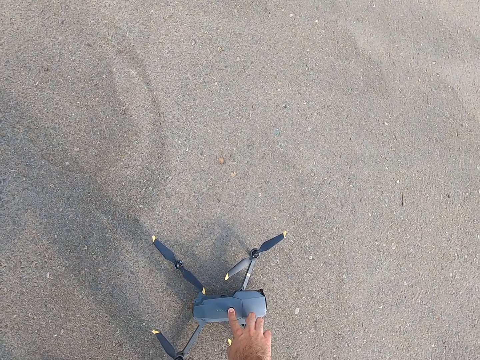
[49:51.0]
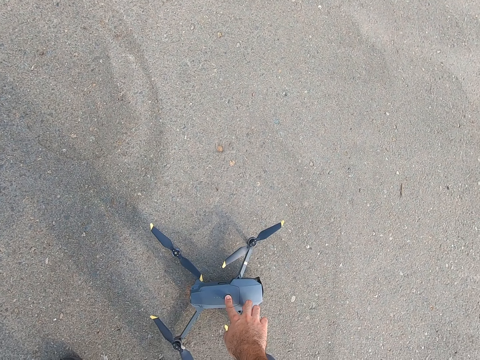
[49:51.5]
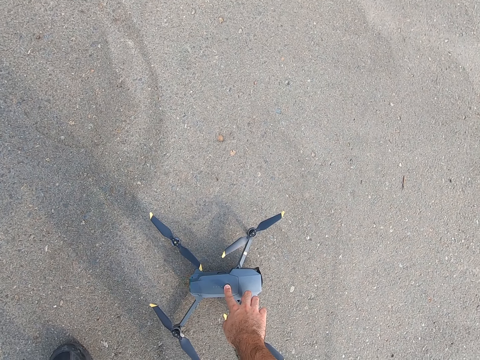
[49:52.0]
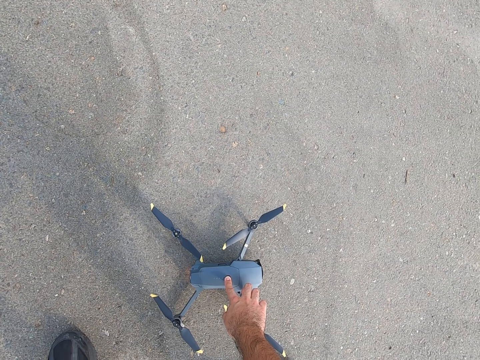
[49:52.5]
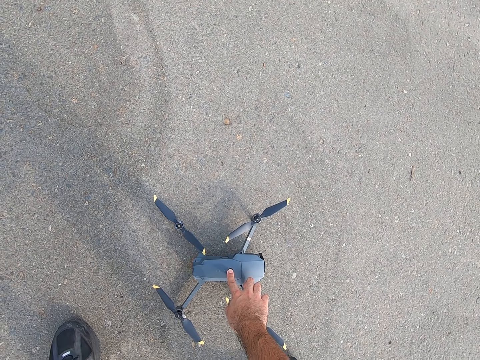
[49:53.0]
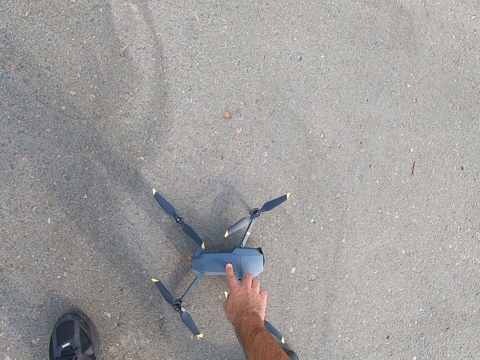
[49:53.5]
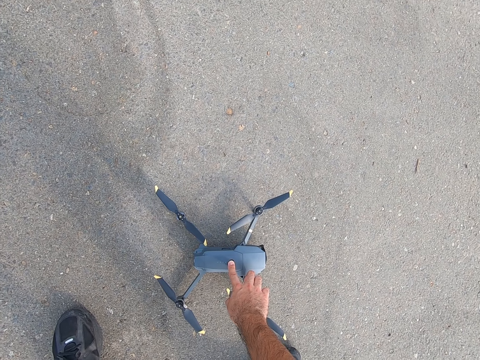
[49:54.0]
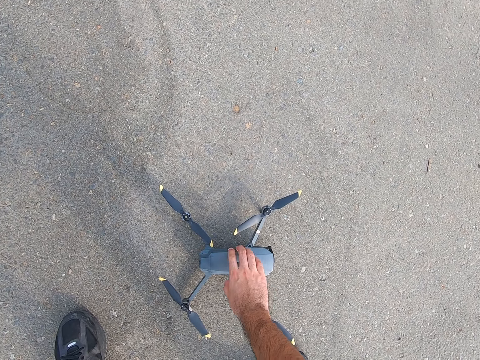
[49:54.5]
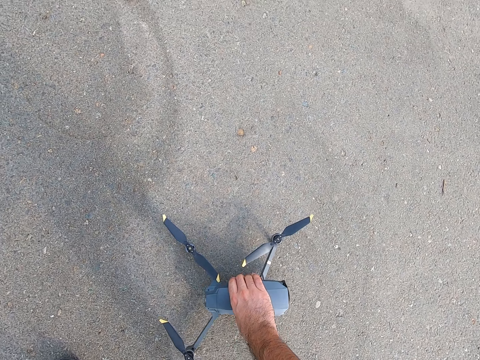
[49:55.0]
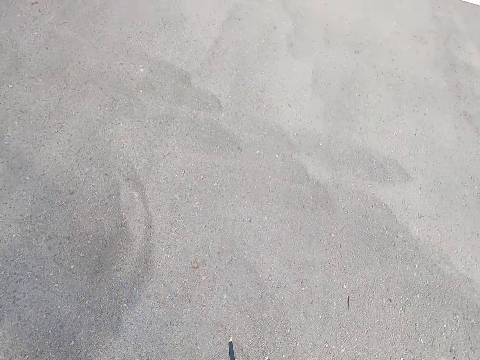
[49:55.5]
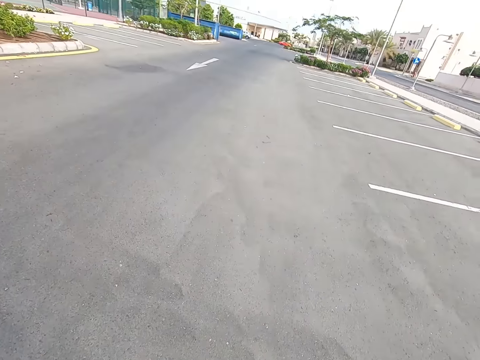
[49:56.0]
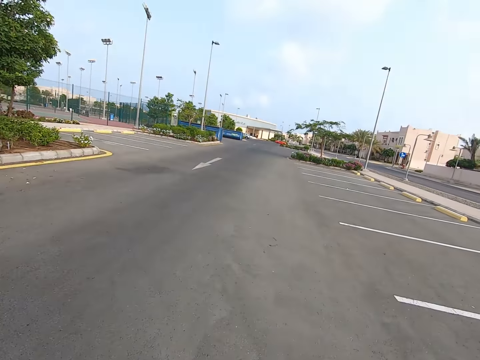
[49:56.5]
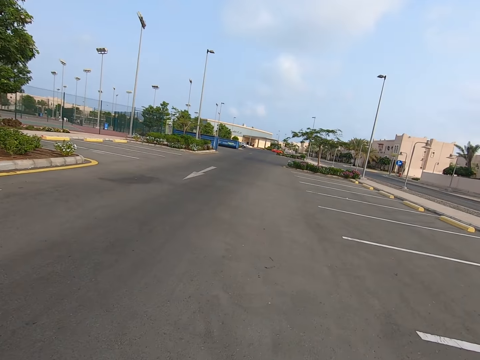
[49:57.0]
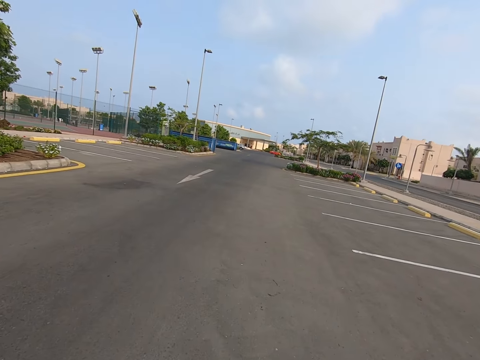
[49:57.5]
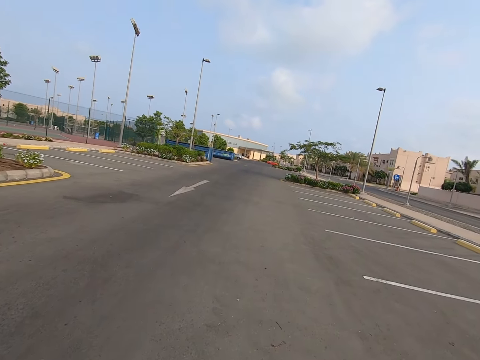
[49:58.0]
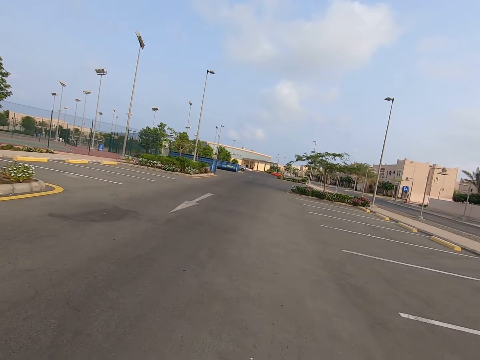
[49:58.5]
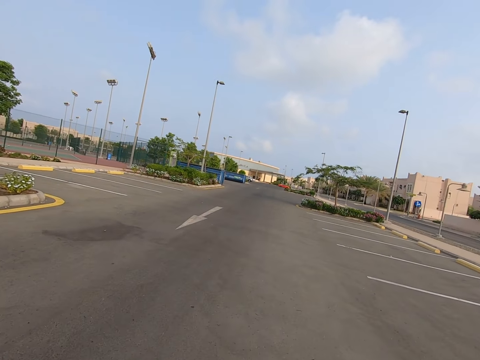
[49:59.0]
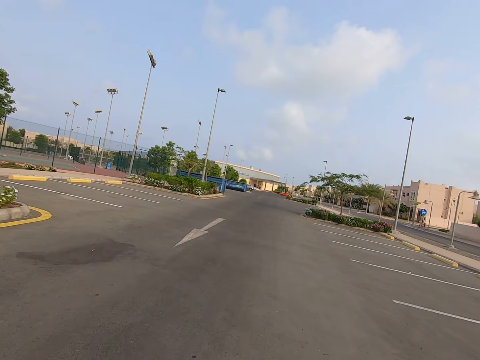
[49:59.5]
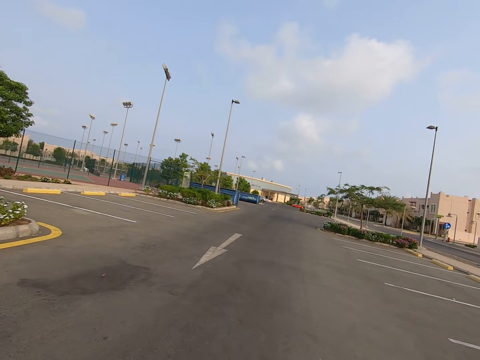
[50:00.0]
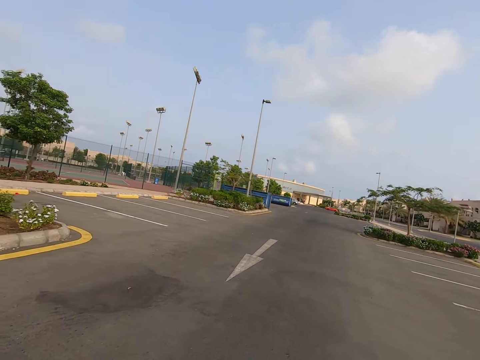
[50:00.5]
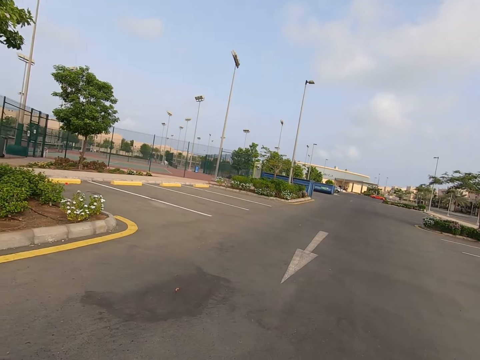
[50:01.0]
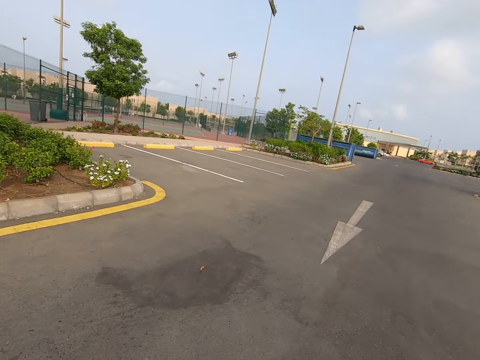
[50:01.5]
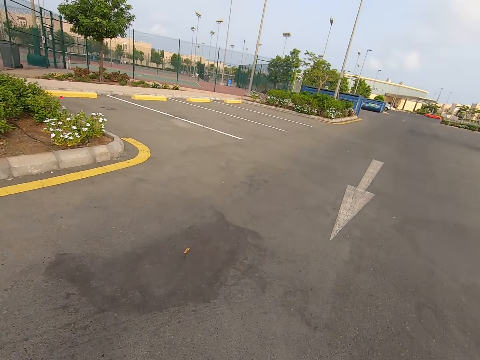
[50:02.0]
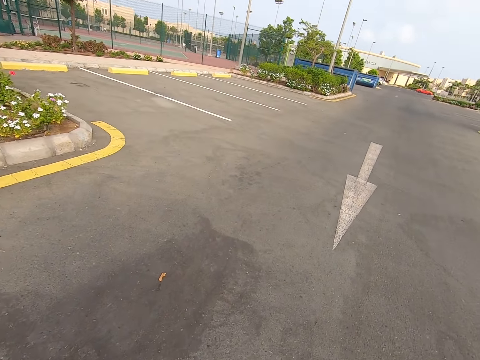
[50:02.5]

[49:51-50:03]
The camera wearer presses the drone. They look at the drone. They touch the drone. They pick up the drone. They walk around and look around.

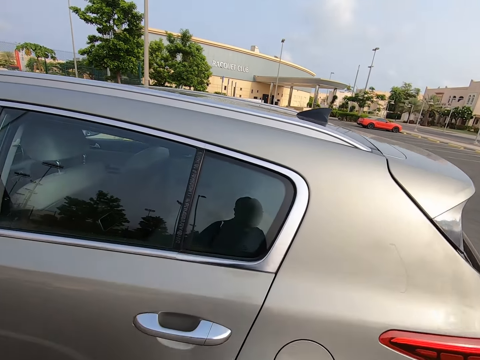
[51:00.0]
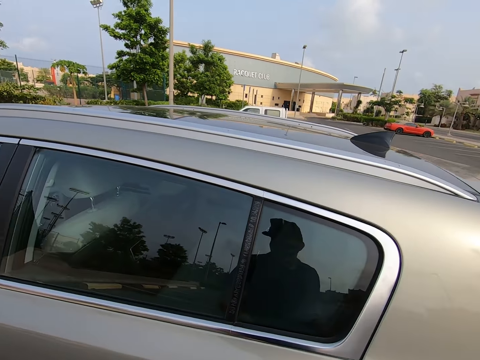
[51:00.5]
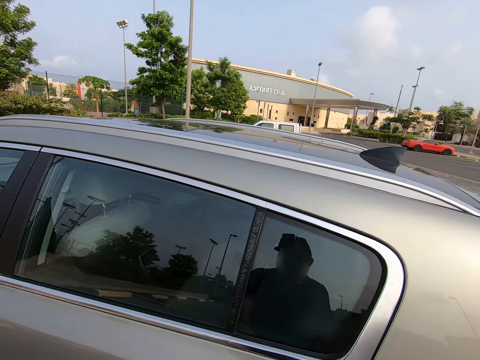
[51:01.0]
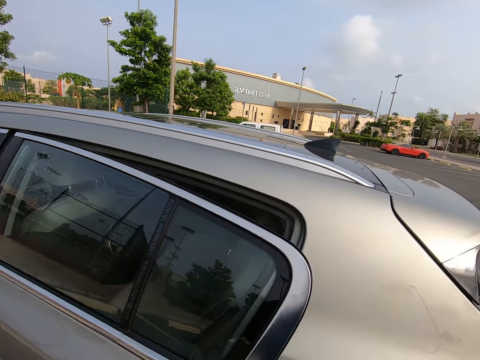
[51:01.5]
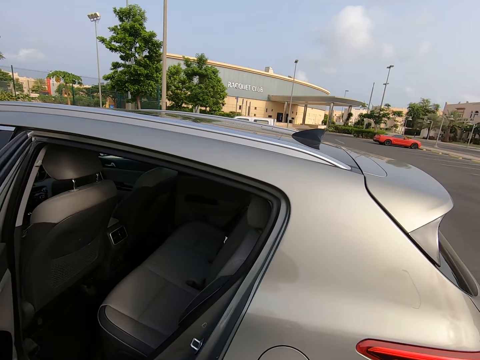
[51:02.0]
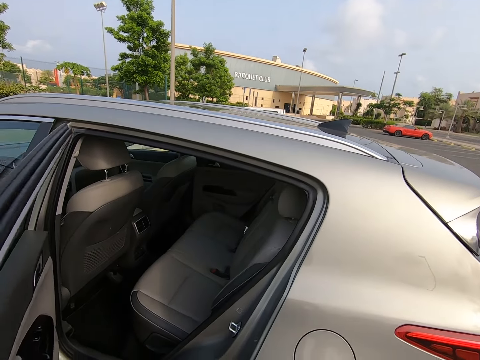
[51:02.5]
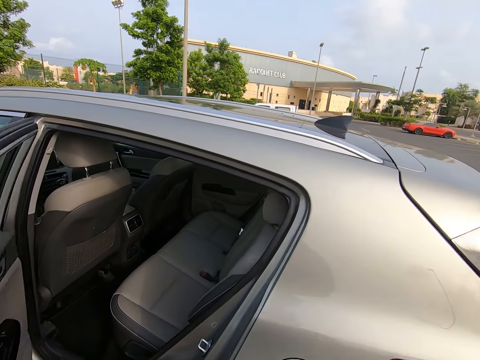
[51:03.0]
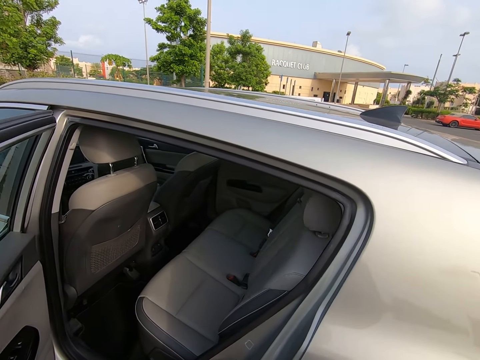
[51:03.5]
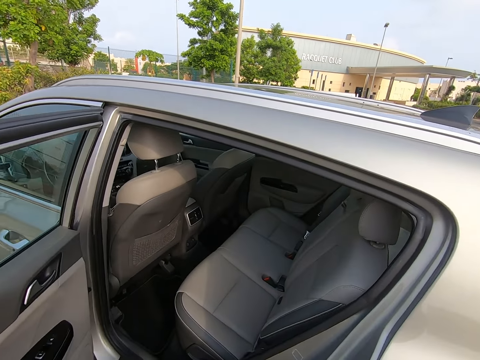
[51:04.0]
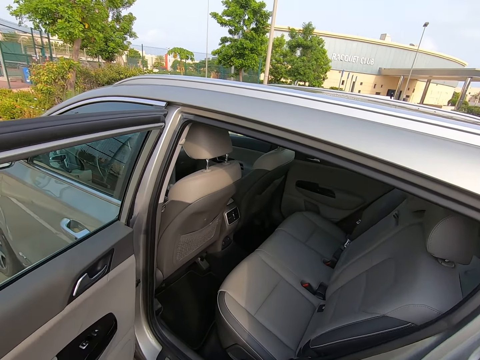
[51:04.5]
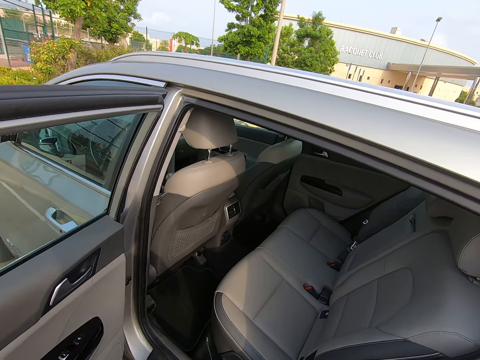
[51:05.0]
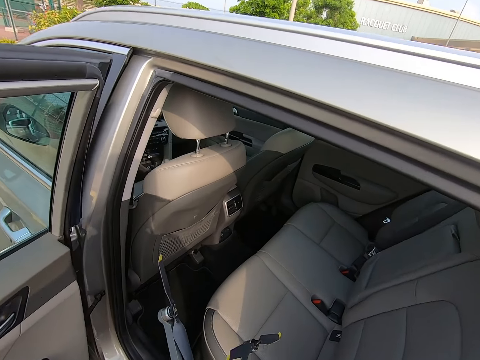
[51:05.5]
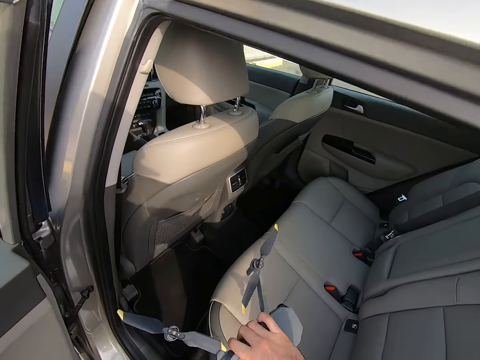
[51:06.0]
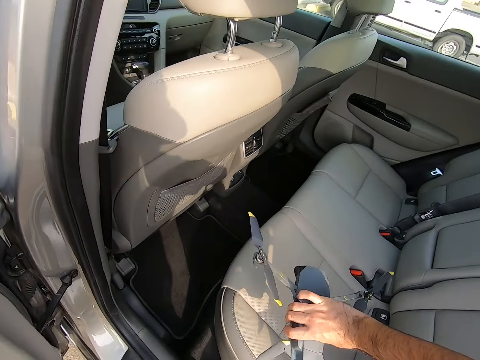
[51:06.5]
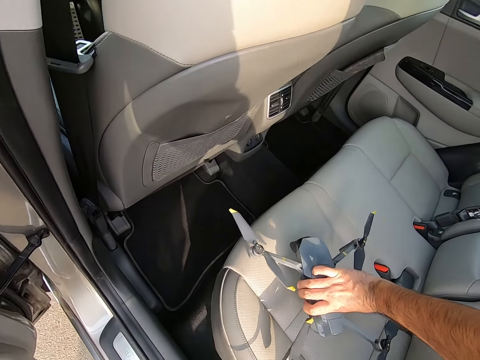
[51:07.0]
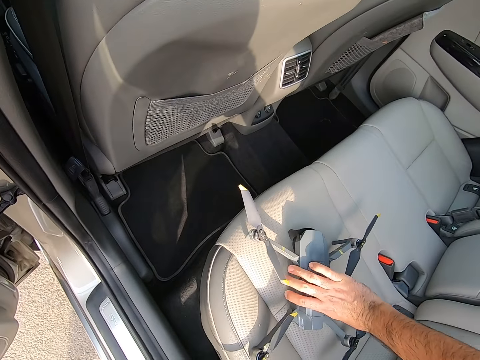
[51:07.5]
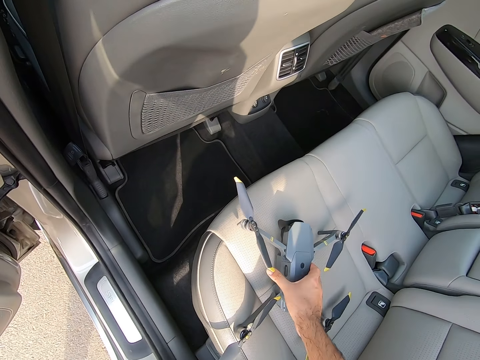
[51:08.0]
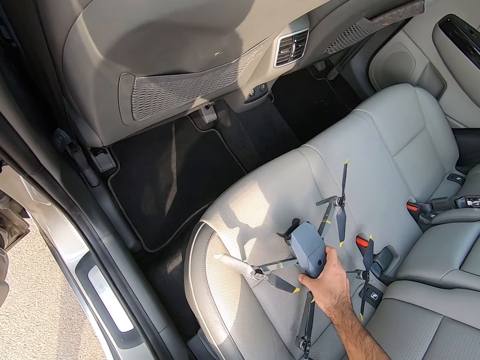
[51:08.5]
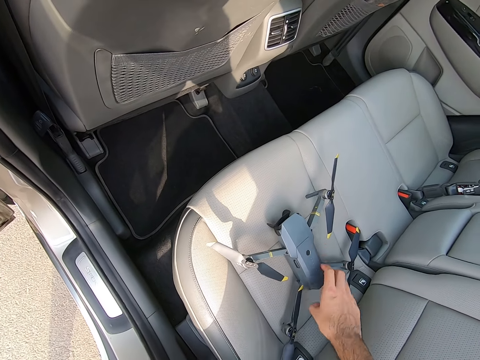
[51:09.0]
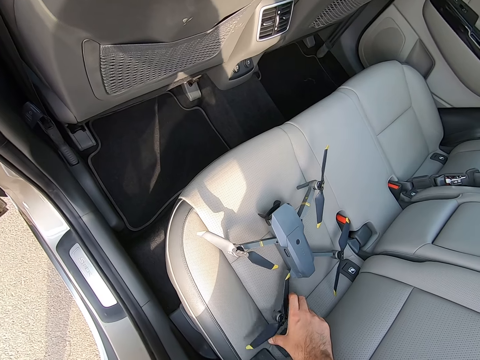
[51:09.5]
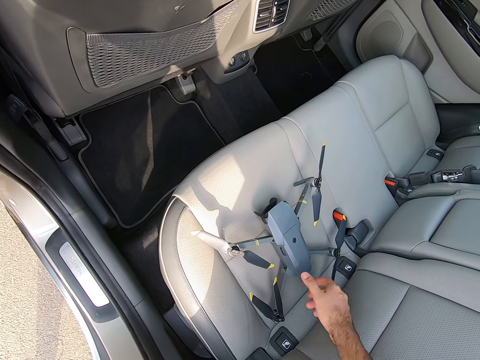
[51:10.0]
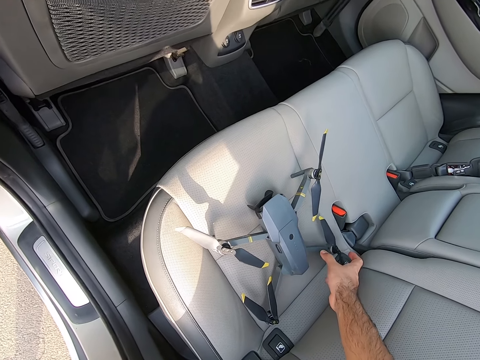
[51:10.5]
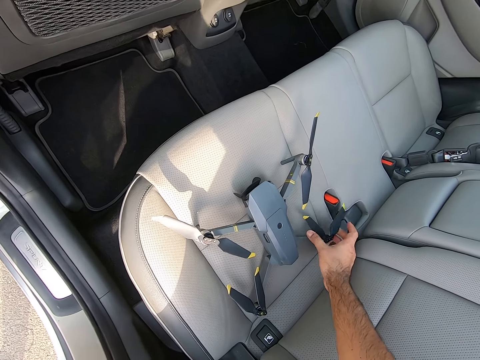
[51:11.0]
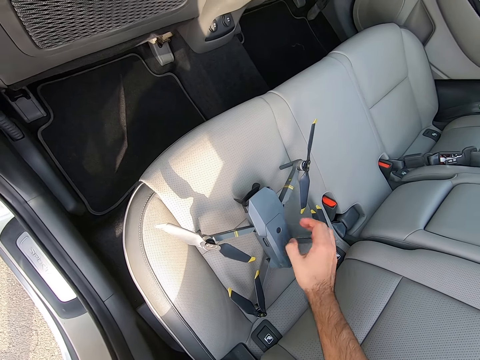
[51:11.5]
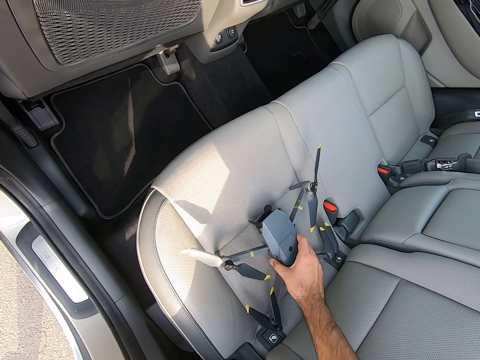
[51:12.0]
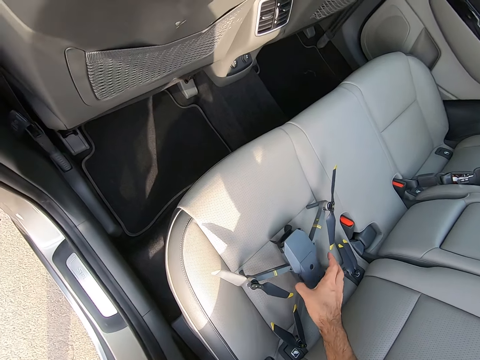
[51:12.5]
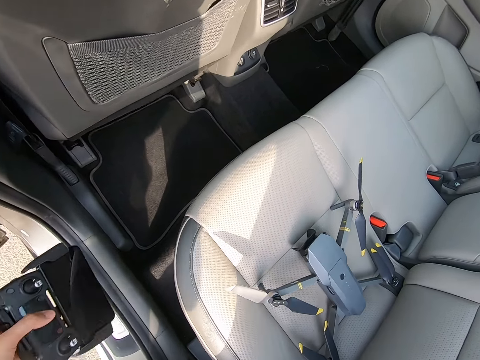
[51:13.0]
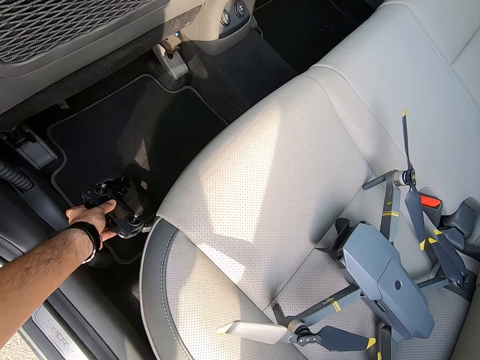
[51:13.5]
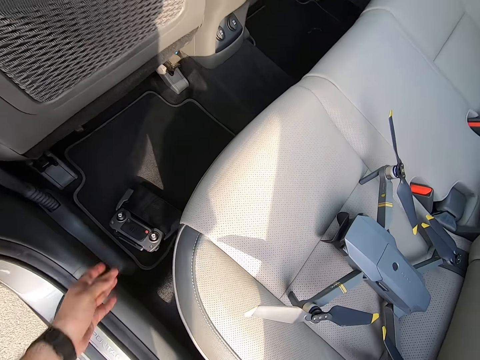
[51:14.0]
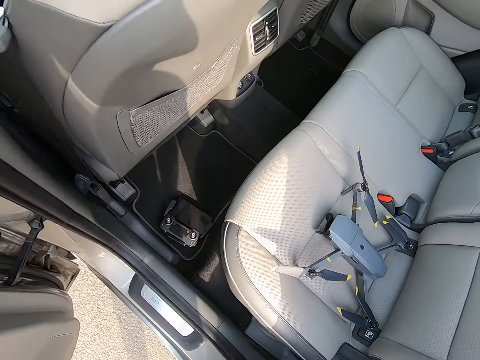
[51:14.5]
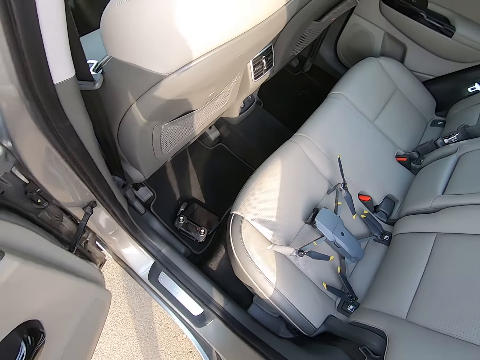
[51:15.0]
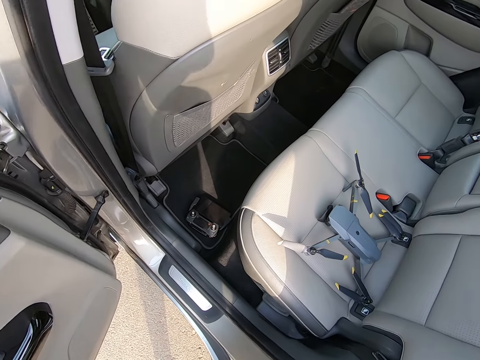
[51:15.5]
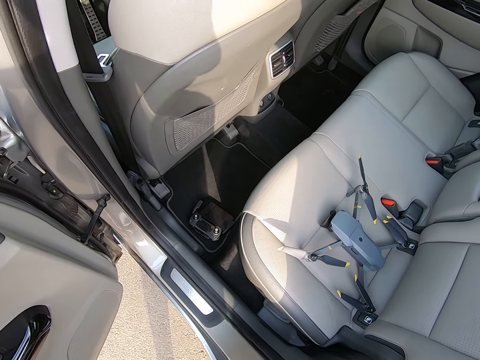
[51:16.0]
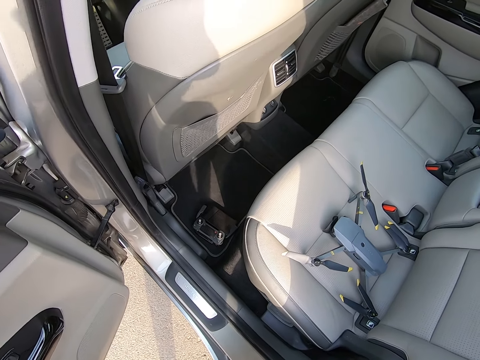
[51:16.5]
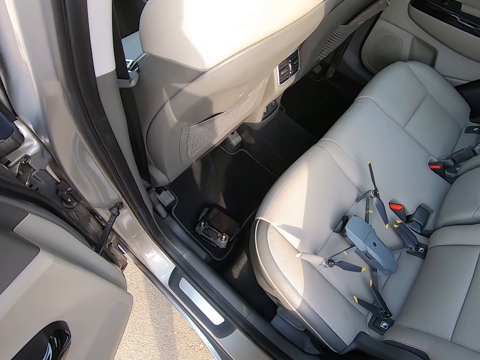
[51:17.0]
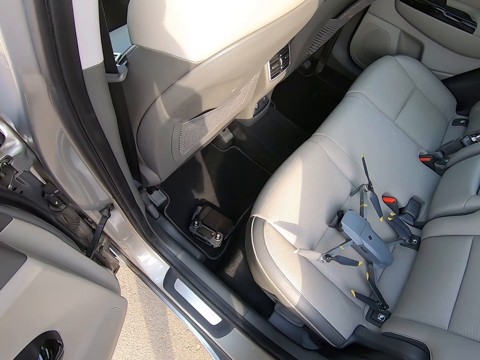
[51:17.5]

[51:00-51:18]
The camera wearer opens up a car door. They place the drone on a car seat. They put the remote control in the car.
